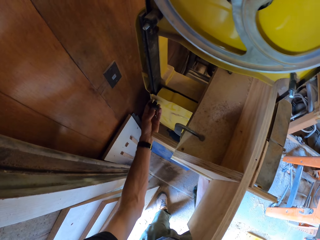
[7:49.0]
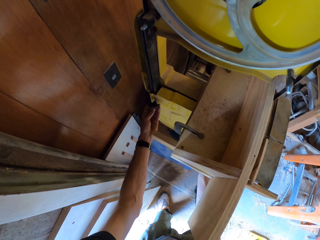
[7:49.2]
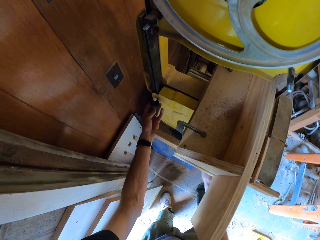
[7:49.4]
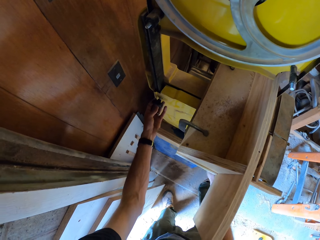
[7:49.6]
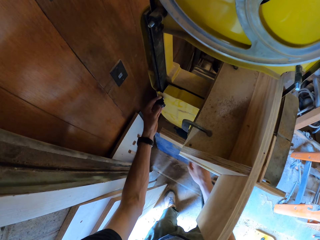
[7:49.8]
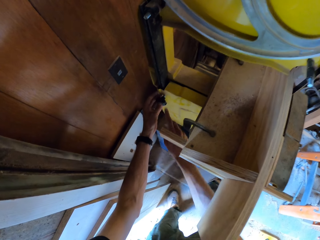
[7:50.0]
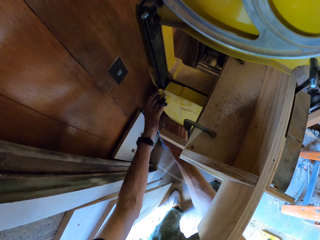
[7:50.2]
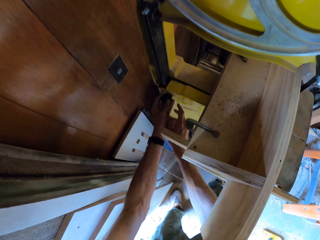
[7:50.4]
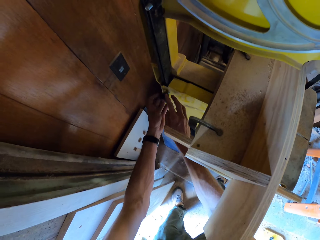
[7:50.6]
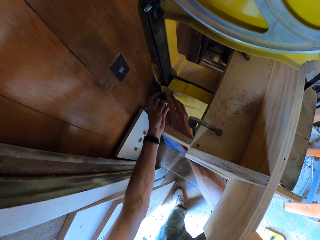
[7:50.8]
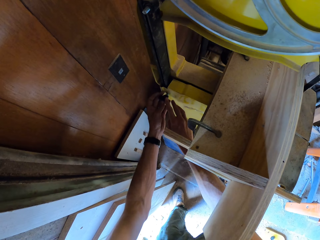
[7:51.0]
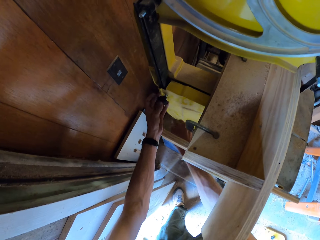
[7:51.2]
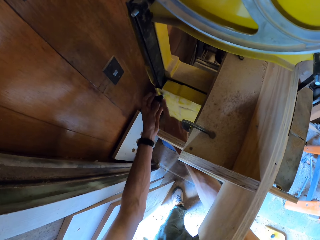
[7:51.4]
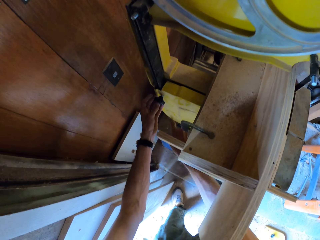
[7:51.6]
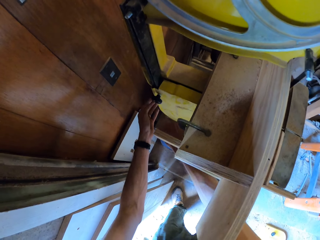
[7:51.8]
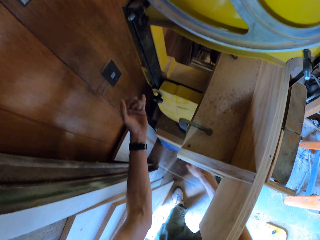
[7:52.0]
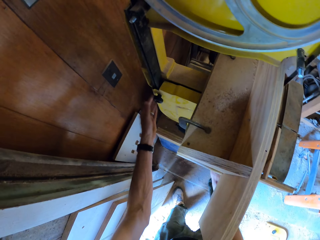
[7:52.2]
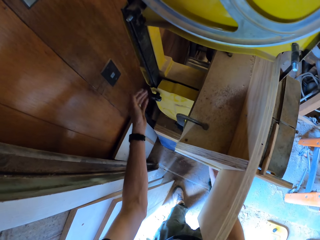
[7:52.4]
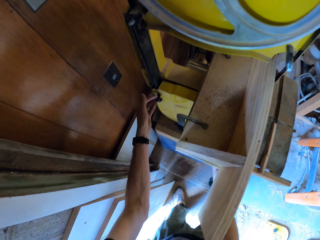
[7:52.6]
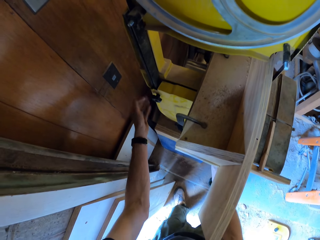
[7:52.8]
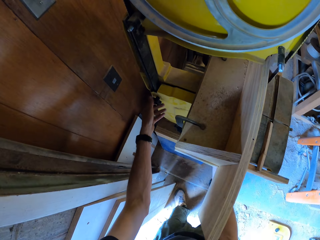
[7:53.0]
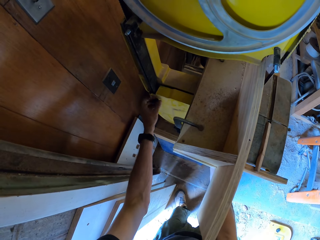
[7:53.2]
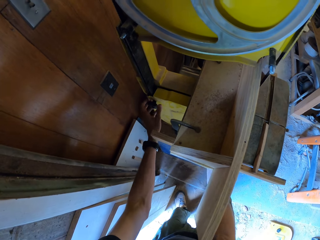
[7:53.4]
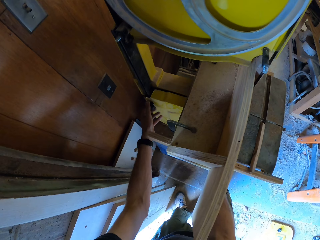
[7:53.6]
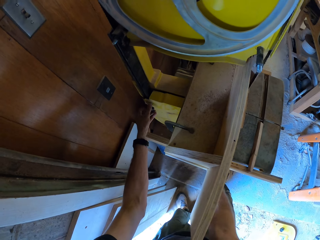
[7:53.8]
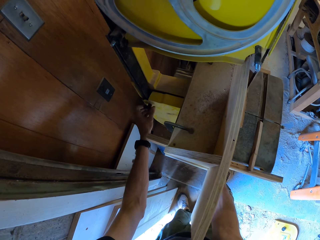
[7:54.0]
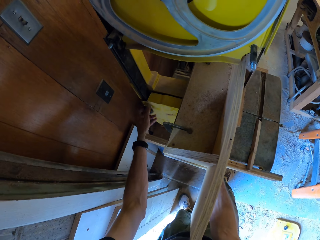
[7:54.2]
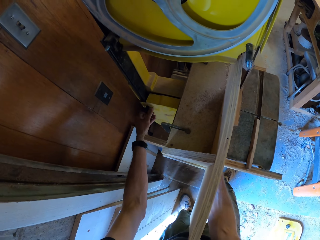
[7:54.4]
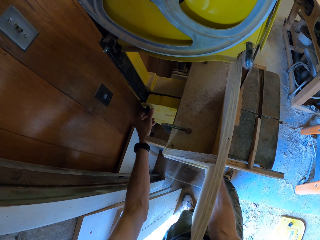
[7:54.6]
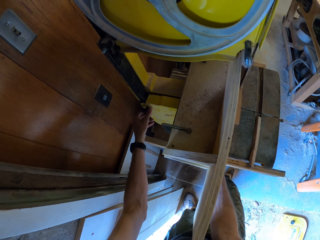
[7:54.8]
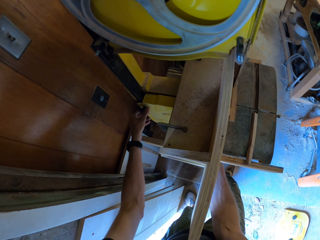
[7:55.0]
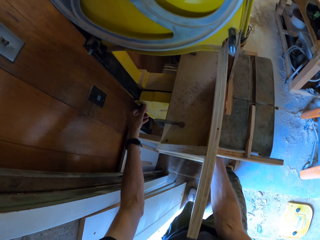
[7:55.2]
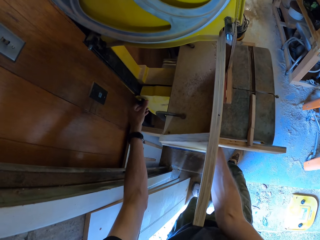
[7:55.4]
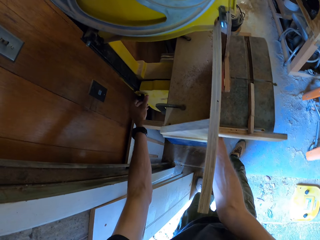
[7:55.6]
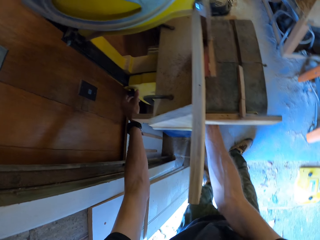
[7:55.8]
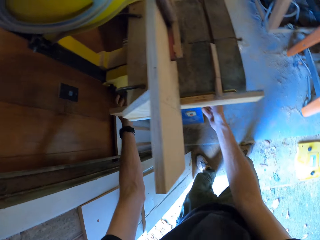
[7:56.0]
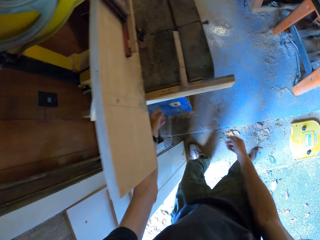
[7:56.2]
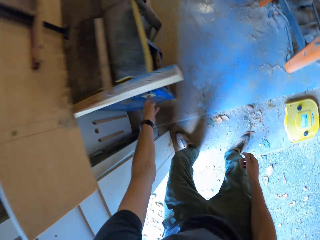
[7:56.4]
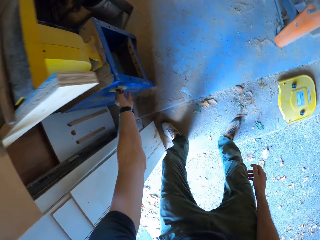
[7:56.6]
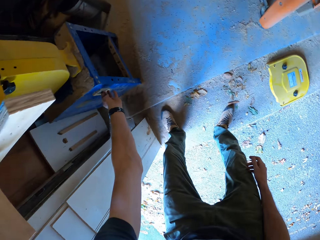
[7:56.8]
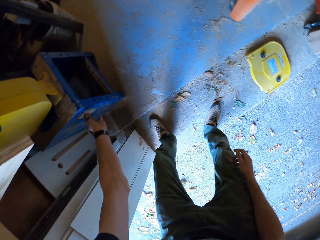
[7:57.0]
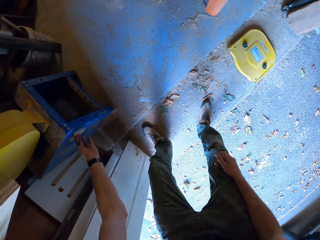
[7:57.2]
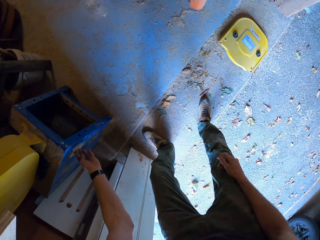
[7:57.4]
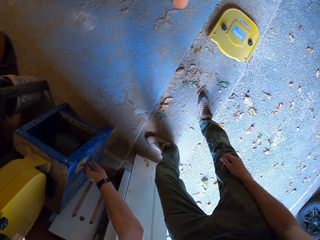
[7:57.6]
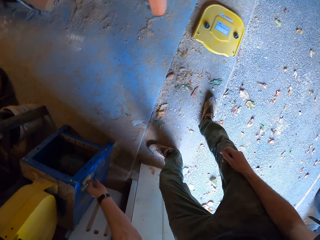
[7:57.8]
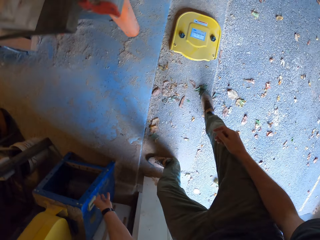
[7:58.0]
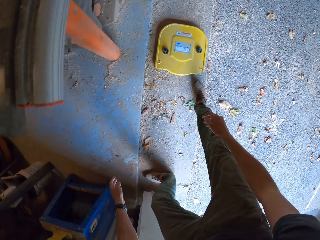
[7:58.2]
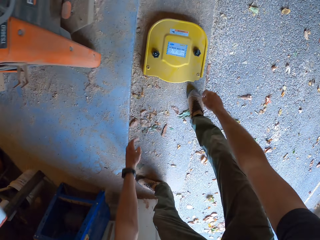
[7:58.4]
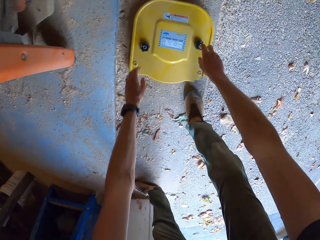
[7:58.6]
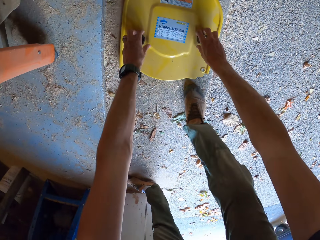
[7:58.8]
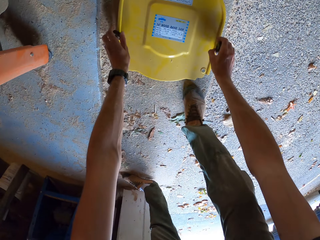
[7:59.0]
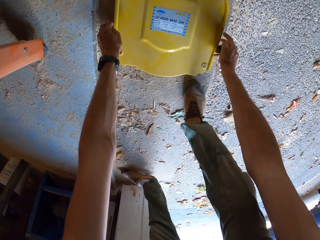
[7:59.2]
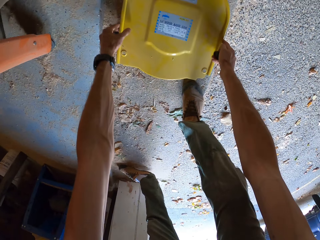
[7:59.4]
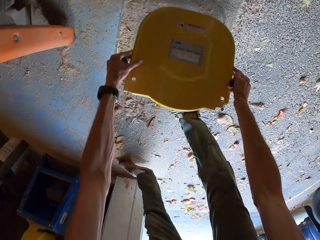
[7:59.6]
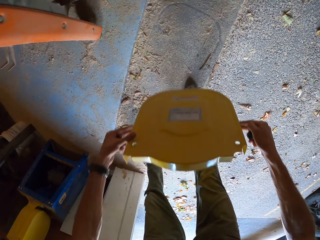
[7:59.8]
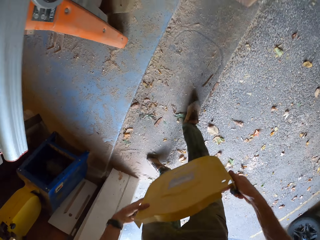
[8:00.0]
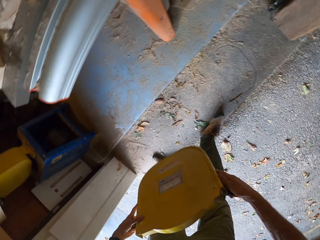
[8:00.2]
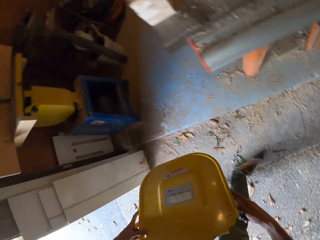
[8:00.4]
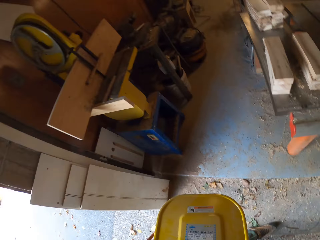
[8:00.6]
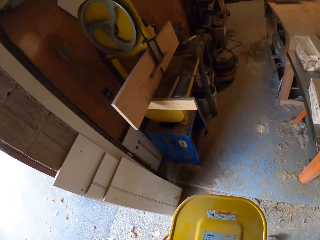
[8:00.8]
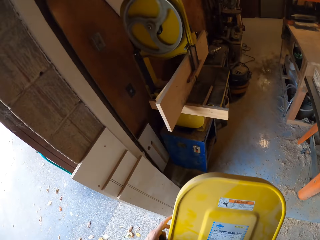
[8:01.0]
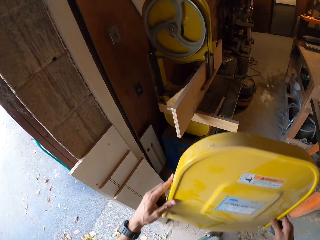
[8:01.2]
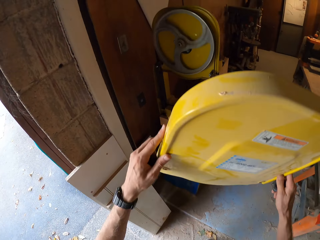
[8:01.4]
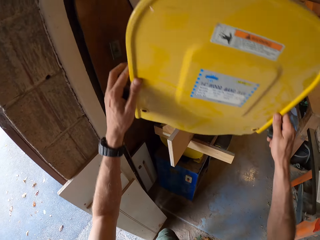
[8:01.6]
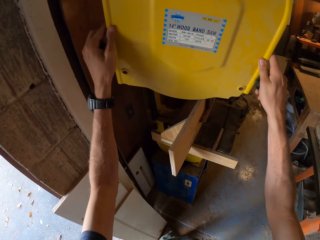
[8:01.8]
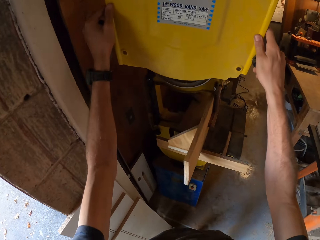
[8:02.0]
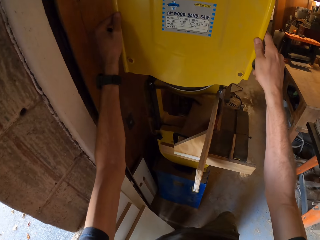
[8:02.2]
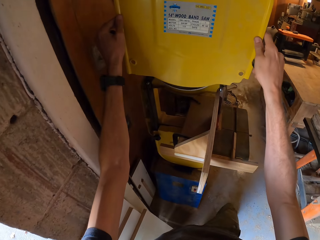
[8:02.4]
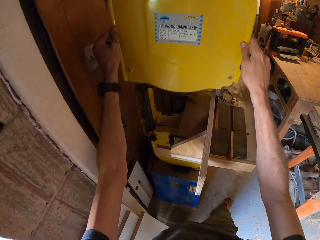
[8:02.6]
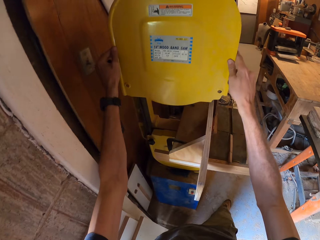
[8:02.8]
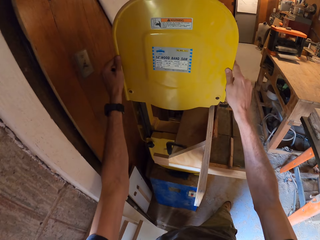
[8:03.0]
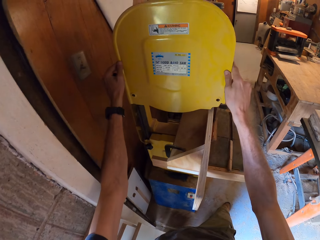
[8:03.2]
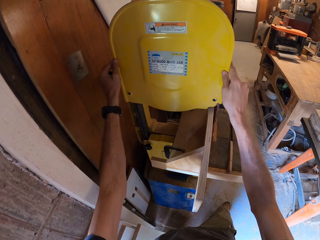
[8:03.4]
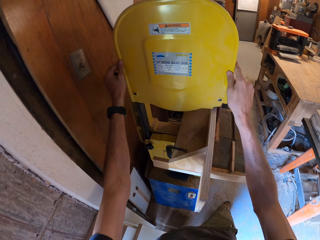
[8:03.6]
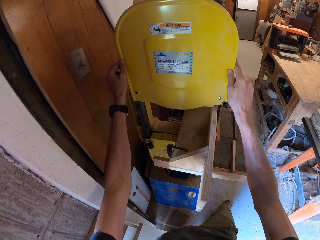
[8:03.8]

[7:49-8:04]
The camera wearer screws another rubber screw to the bottom wheel cover with right hand. They screw the rubber screw to the bottom wheel cover with right hand. They turn around. They screw the rubber screw to the bottom wheel cover with left hand. They bend down. They pick a rubber screw from a top wheel cover with right hand. They pick a rubber screw from the top wheel cover with left hand. They pick the top wheel cover or protective cover from the floor with both hands. They hold the protective cover, turn around, hold the protective cover, and move around.

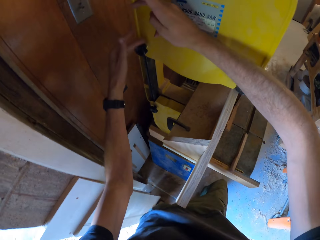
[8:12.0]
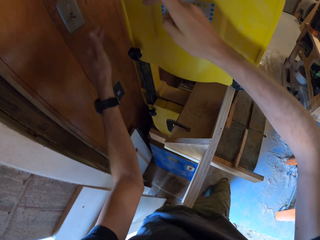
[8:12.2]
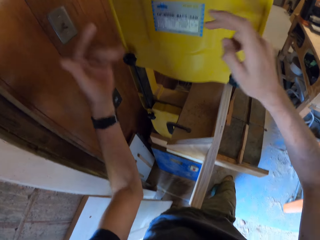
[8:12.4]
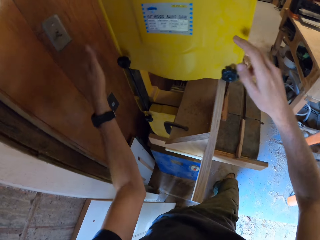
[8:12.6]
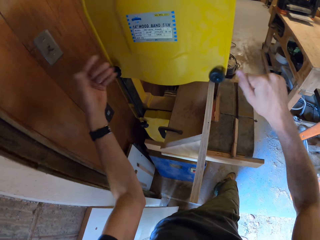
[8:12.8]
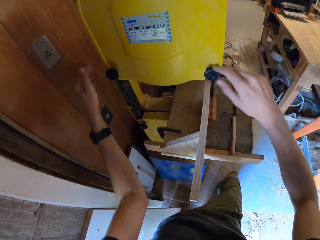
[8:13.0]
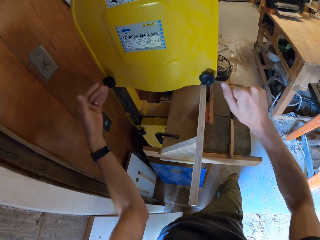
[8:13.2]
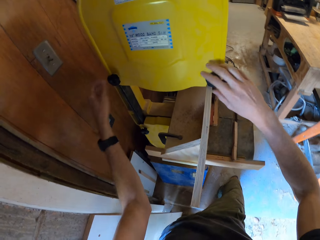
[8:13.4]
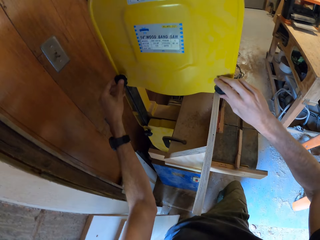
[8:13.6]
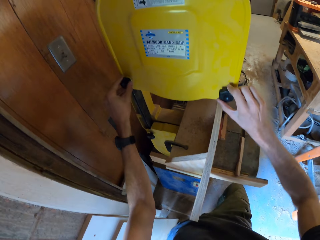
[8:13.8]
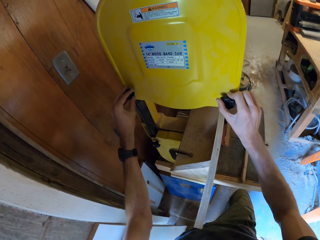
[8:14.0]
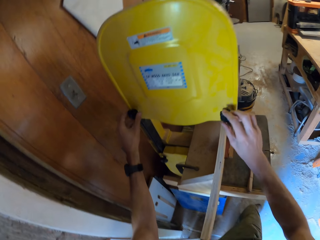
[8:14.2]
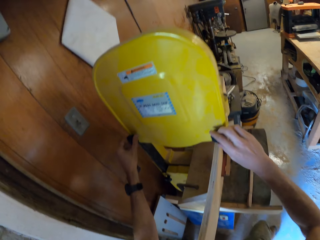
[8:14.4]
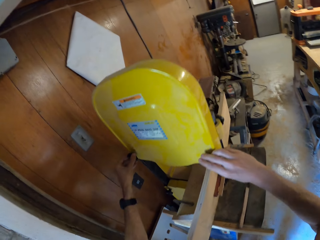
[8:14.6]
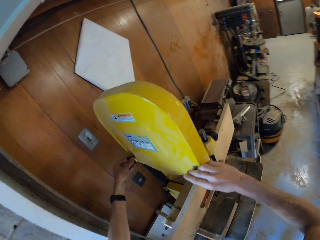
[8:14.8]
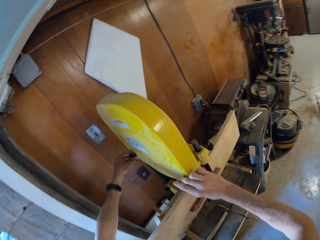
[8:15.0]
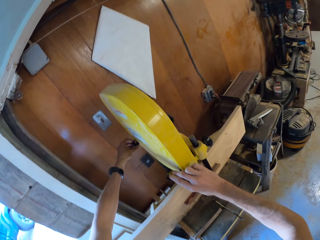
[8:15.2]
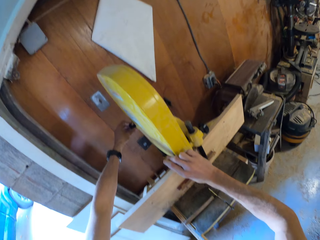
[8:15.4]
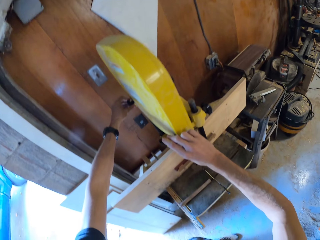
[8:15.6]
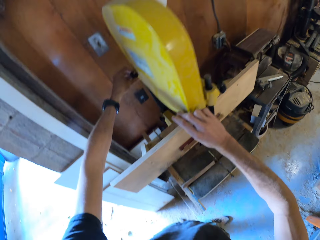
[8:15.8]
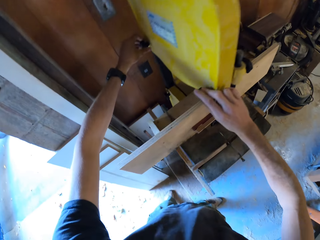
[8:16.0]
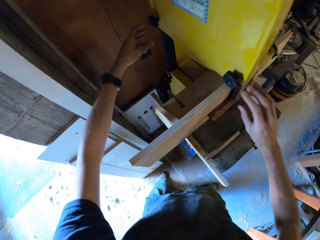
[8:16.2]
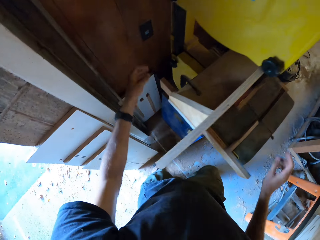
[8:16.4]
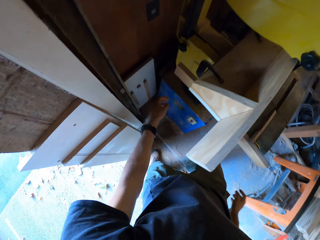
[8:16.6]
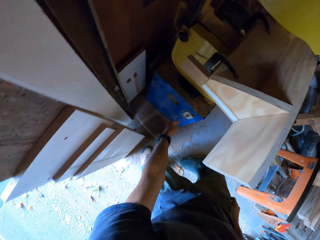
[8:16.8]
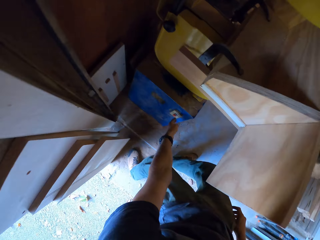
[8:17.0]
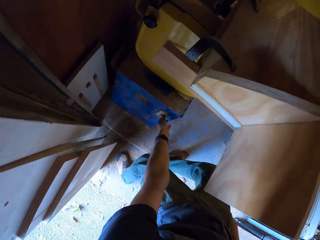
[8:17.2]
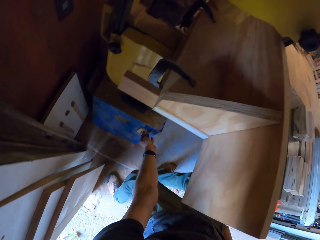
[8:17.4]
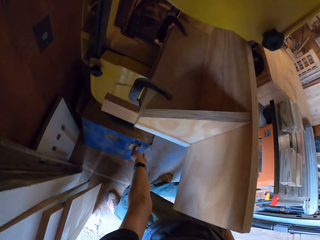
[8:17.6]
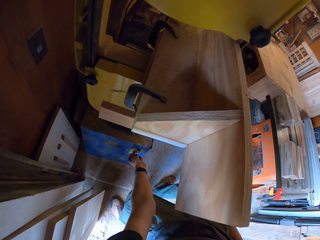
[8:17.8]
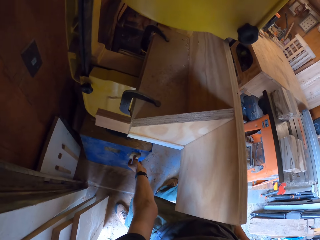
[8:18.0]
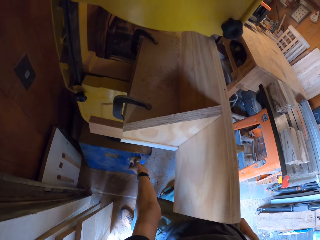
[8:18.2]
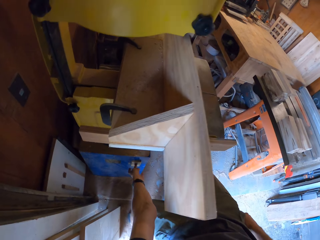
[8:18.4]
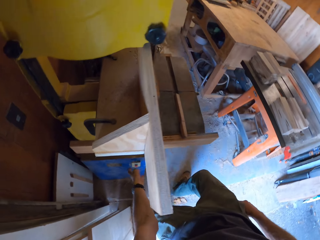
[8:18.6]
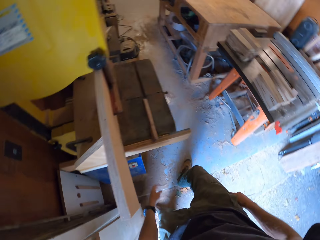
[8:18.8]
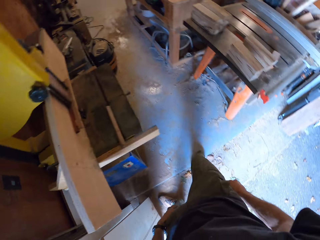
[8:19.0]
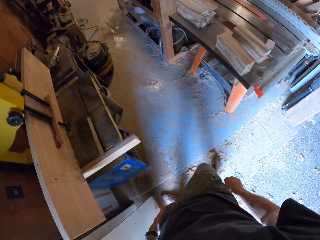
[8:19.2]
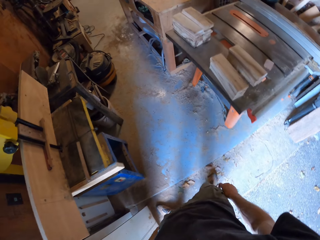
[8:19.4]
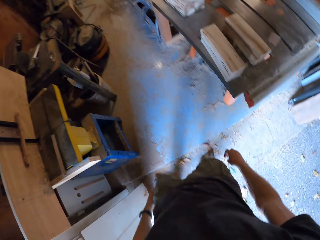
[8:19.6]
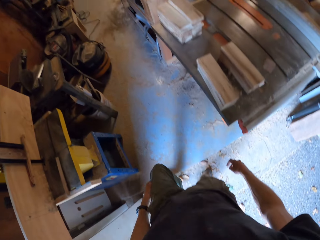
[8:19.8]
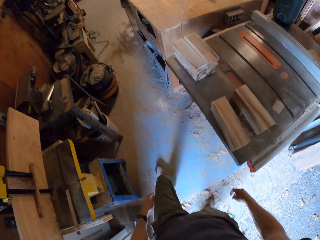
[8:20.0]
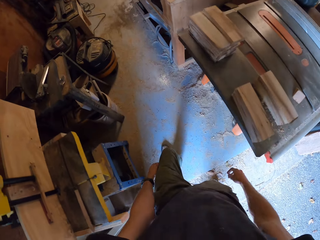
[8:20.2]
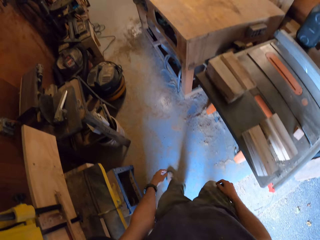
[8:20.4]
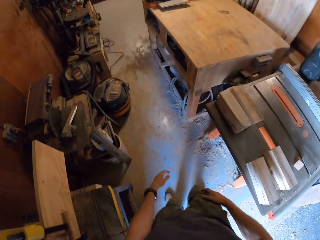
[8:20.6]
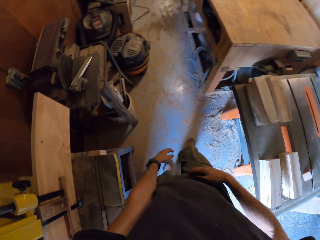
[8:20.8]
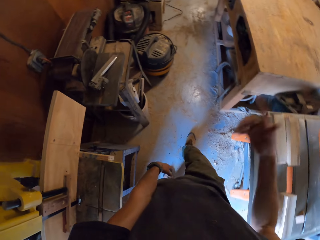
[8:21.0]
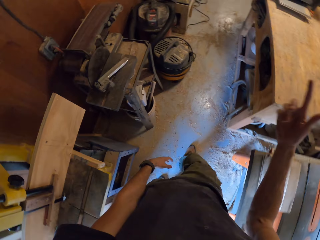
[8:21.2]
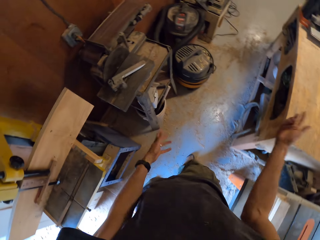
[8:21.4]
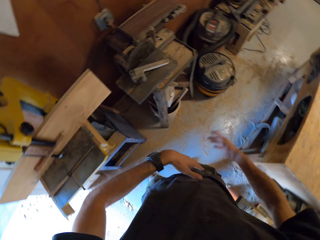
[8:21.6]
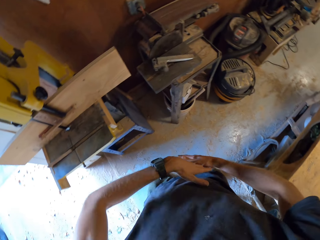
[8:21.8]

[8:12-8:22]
The camera wearer screws the rubber screws to the top wheel cover with left hand. They screw the rubber screws to the top wheel cover with right hand. They turn the camera around. They bend down. They switch on the band saw with left hand. They hold on the switch. They turn the camera around and walk around.
